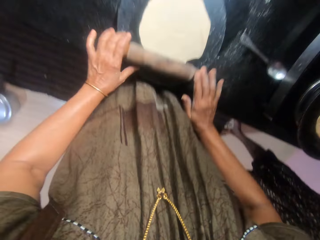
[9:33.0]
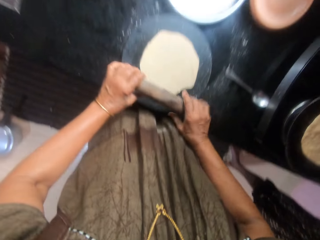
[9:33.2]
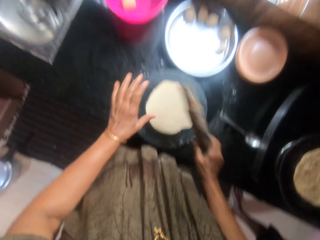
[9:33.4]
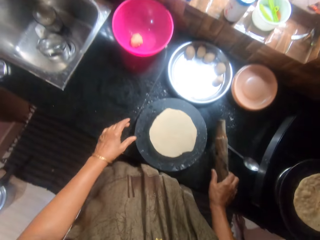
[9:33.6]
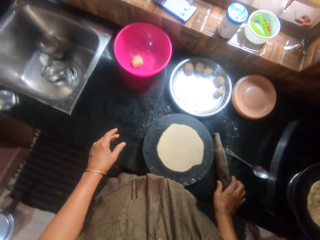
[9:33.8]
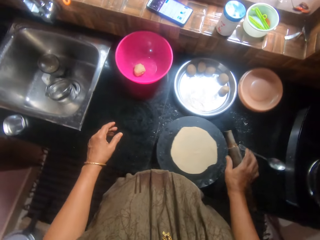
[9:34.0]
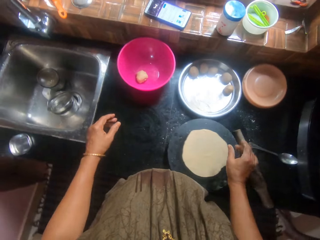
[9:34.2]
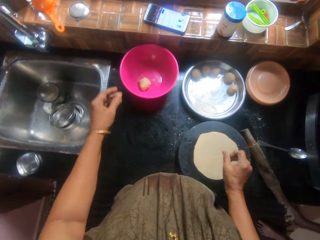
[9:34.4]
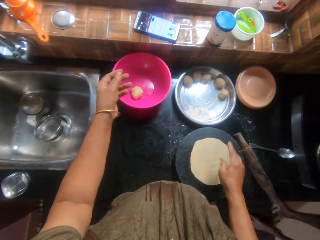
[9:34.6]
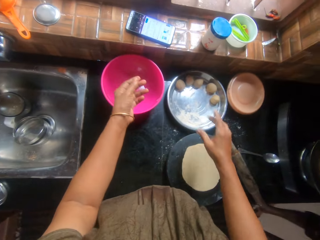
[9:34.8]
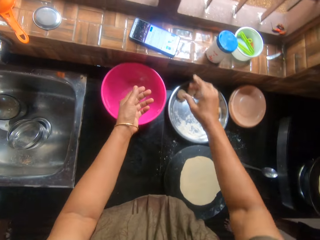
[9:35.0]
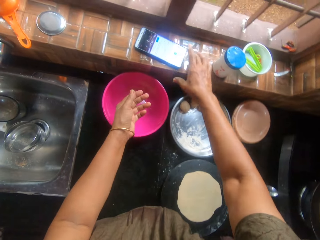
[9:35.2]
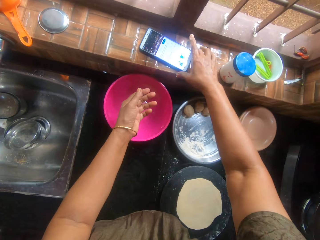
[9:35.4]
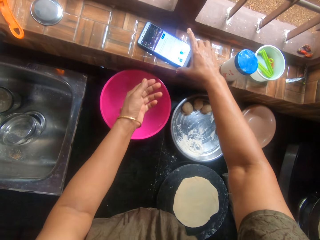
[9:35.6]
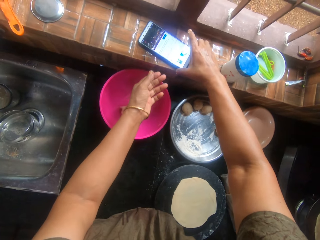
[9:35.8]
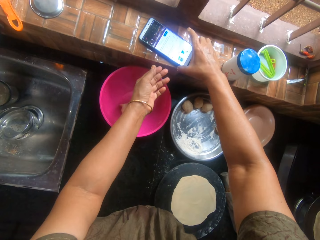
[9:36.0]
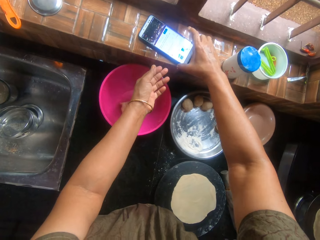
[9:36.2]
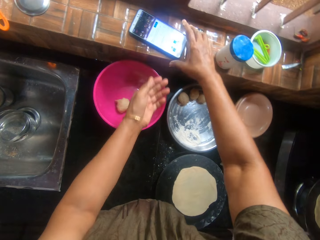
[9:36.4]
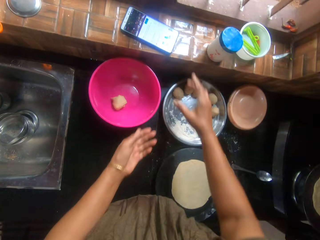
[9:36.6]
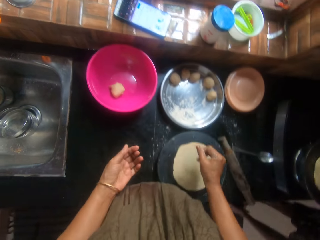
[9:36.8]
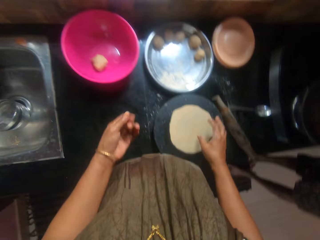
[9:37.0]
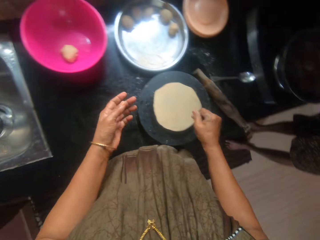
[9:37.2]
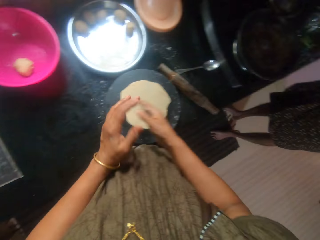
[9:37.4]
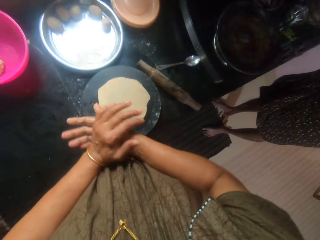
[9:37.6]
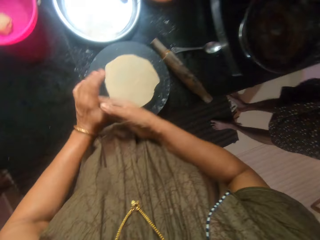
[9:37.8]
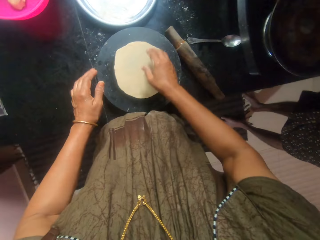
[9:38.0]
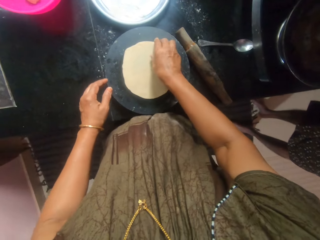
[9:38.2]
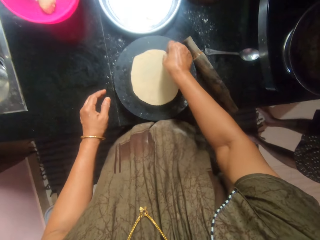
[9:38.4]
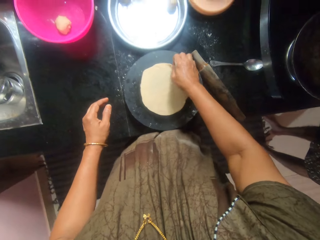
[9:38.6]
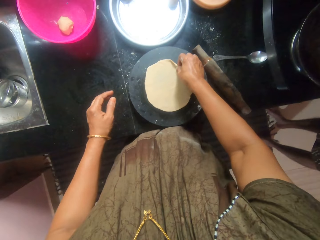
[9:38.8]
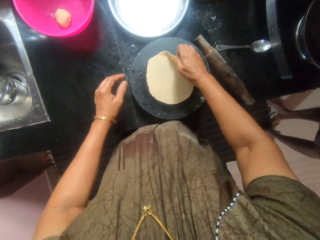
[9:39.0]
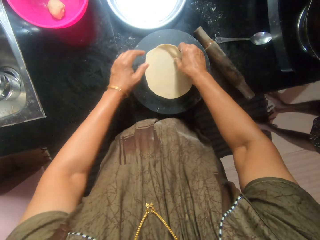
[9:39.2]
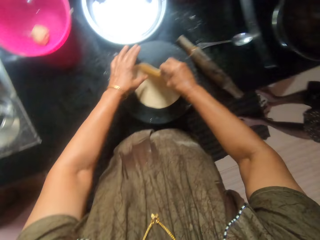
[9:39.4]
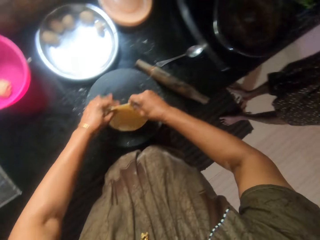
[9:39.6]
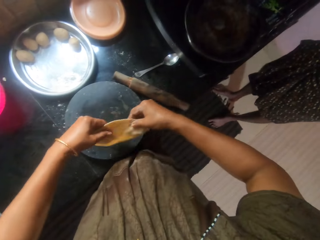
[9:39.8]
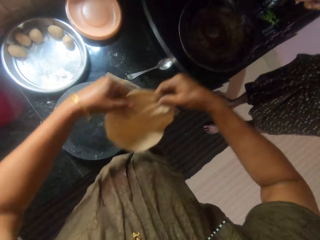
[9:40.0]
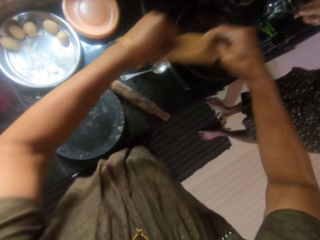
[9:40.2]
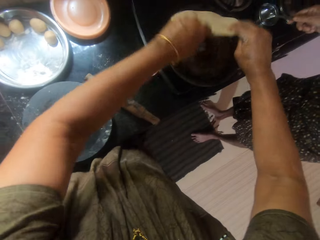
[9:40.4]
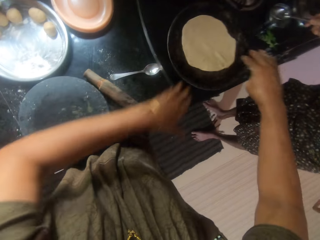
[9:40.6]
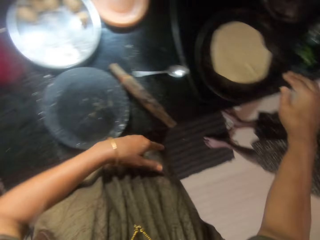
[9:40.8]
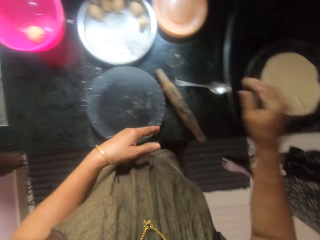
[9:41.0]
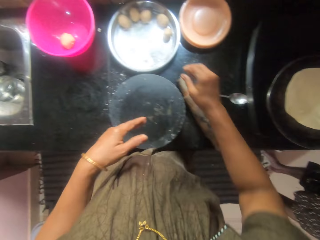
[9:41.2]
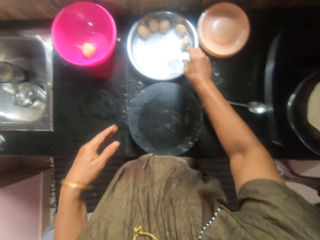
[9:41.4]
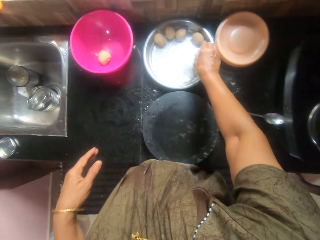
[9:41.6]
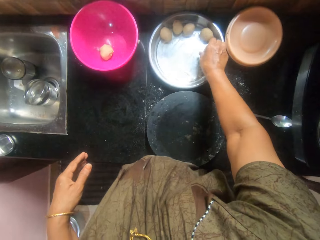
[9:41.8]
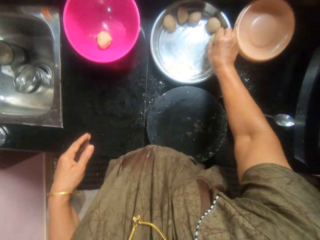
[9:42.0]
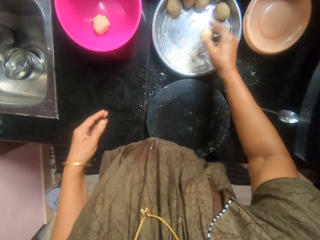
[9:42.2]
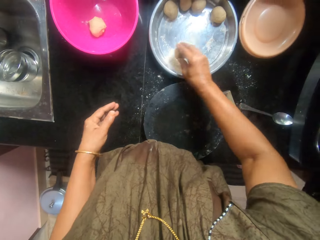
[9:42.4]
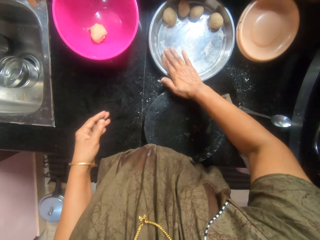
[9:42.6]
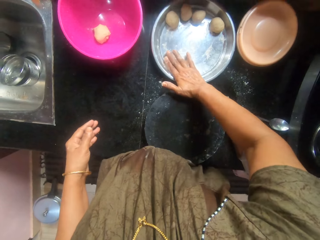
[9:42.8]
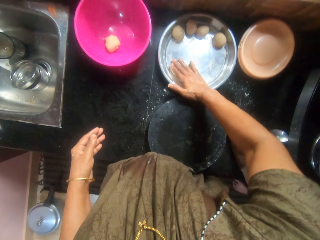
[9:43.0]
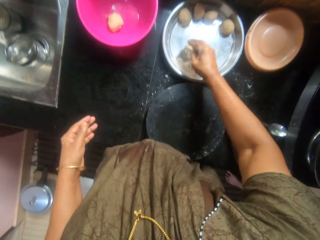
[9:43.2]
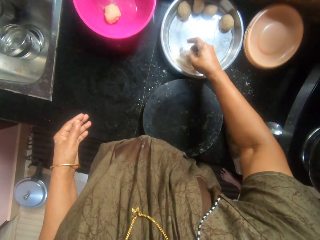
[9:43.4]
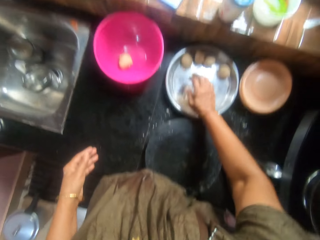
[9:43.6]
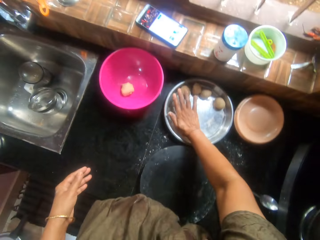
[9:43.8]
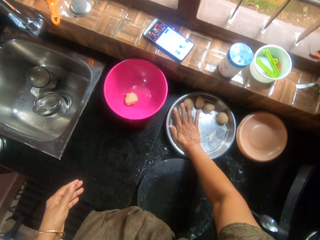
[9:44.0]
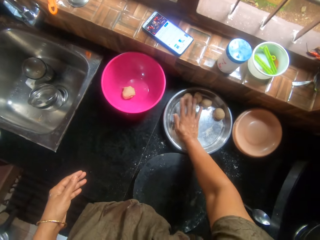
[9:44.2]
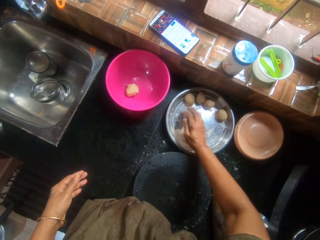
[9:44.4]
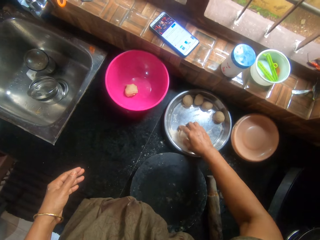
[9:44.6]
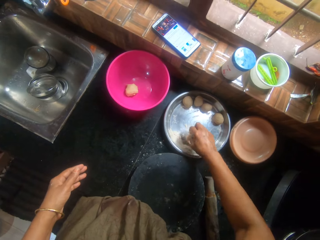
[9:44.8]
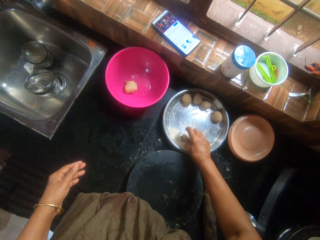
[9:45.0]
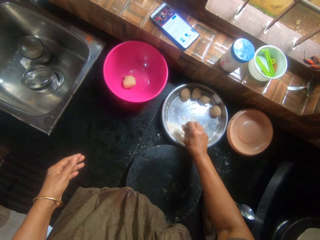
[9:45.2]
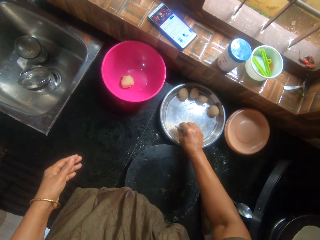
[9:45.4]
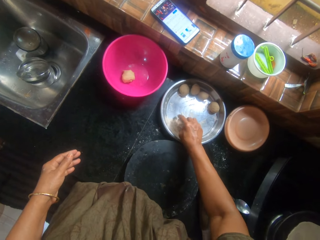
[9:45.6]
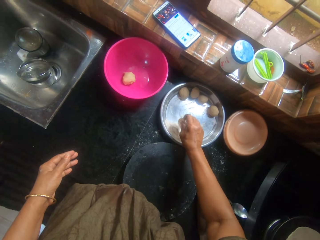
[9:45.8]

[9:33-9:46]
The camera wearer drops the rolling pin on the countertop. She touches a phone on the edge of the window. She looks at the phone. She looks around the kitchen. She rubs her hands together. She picks the dough from the pastry board. A man stands in the kitchen. The camera wearer places the dough inside the pan. She picks a dough from the tray. She mixes the dough with flour inside the tray. She presses the dough ball.

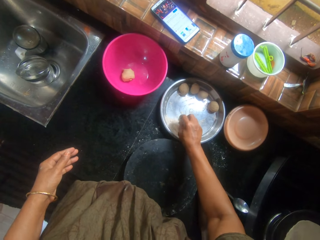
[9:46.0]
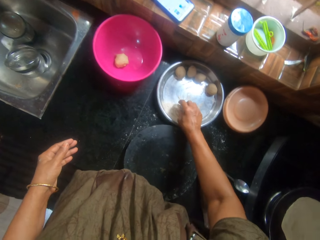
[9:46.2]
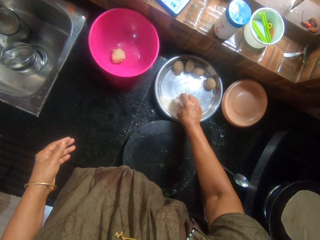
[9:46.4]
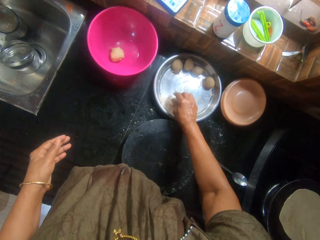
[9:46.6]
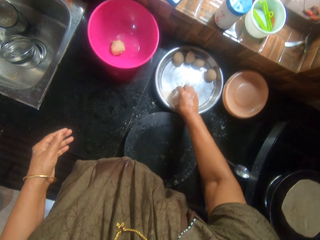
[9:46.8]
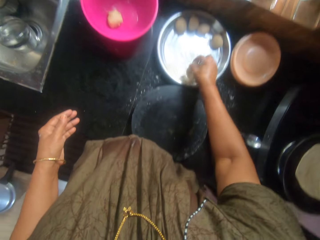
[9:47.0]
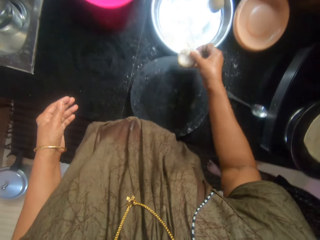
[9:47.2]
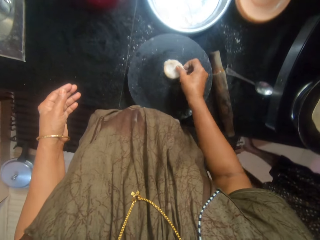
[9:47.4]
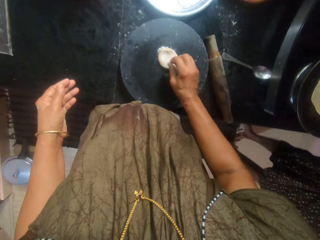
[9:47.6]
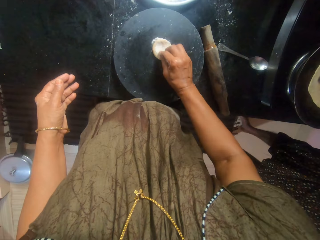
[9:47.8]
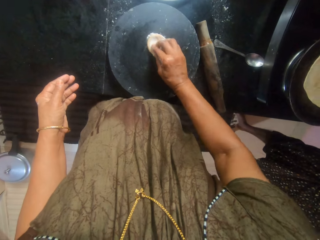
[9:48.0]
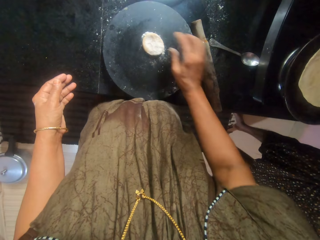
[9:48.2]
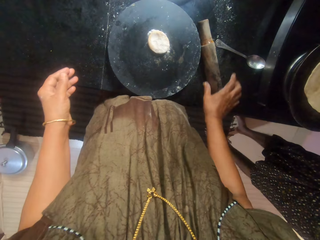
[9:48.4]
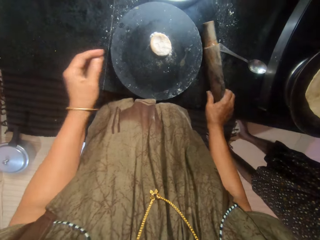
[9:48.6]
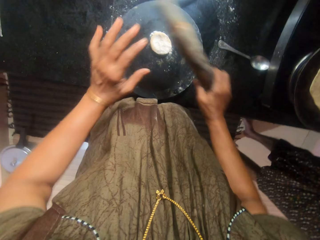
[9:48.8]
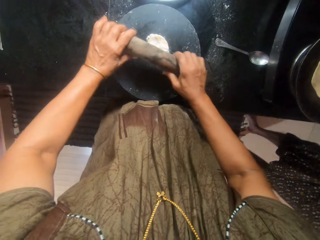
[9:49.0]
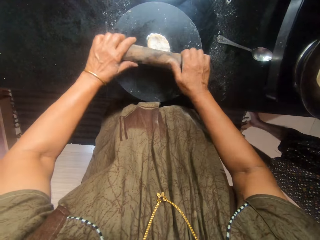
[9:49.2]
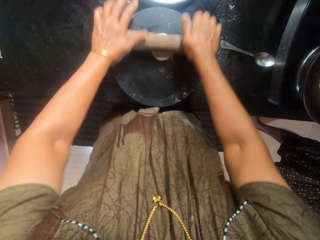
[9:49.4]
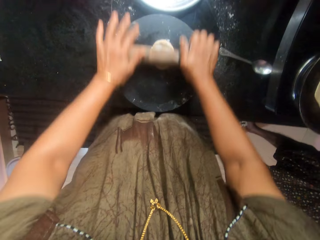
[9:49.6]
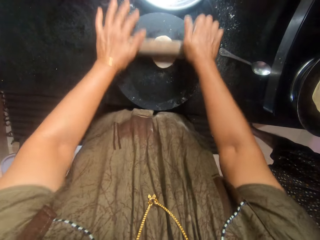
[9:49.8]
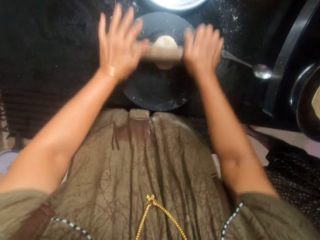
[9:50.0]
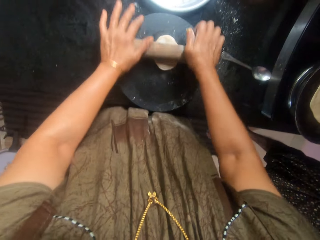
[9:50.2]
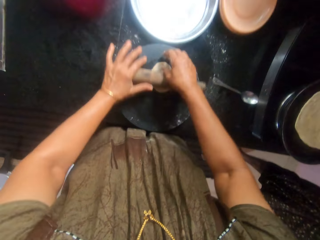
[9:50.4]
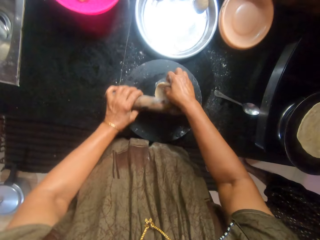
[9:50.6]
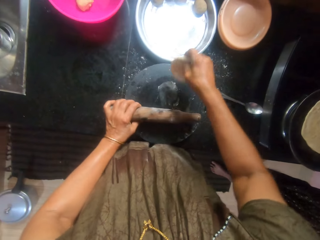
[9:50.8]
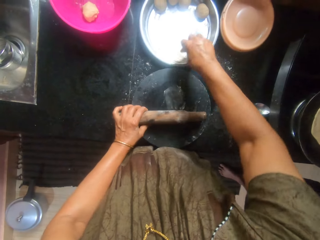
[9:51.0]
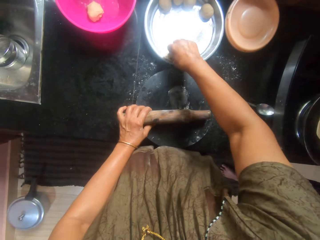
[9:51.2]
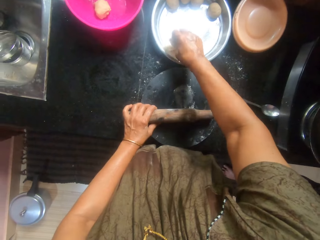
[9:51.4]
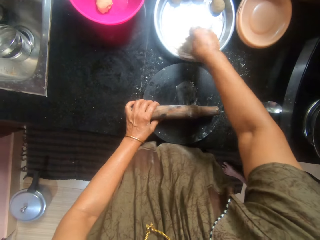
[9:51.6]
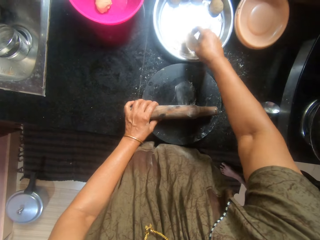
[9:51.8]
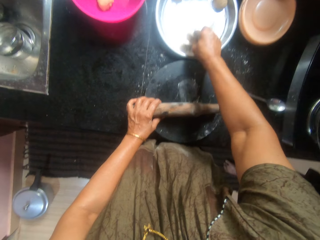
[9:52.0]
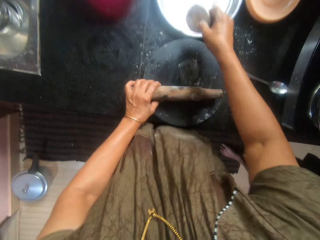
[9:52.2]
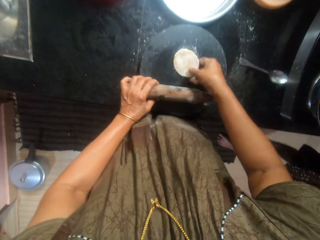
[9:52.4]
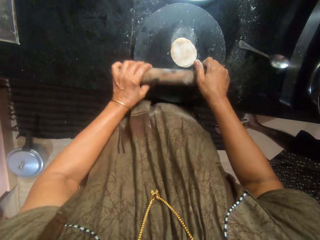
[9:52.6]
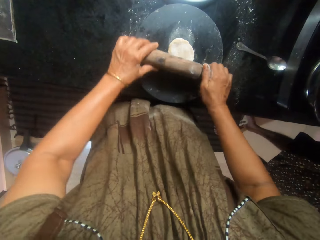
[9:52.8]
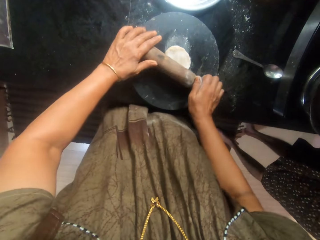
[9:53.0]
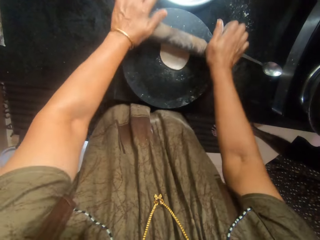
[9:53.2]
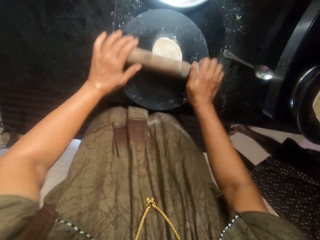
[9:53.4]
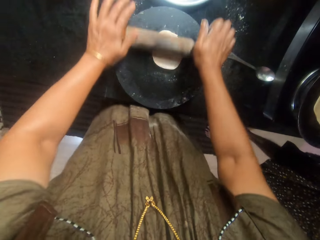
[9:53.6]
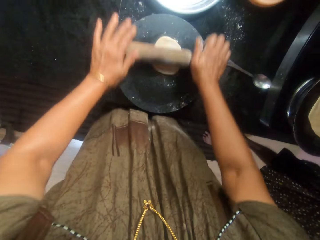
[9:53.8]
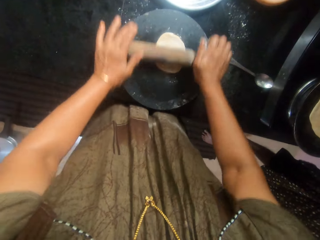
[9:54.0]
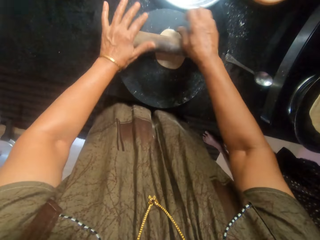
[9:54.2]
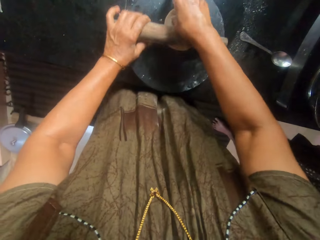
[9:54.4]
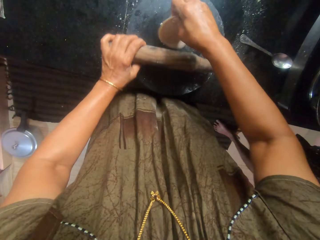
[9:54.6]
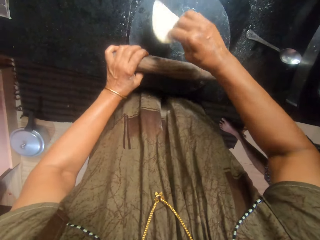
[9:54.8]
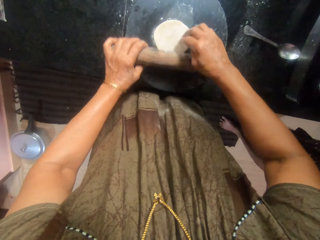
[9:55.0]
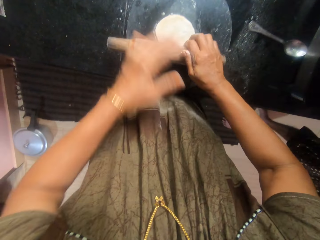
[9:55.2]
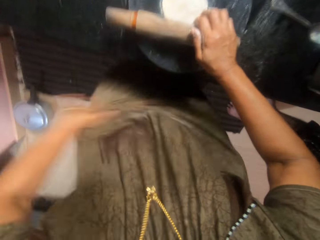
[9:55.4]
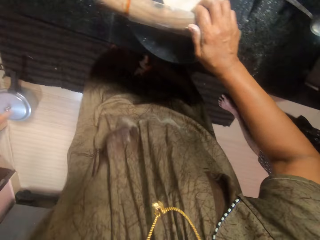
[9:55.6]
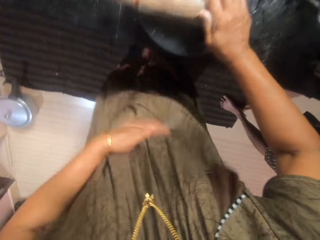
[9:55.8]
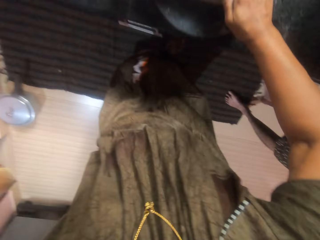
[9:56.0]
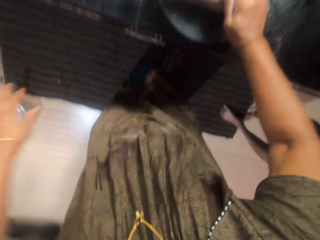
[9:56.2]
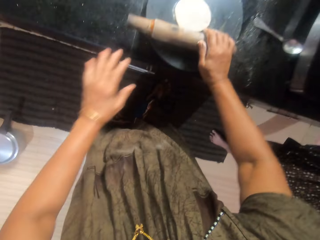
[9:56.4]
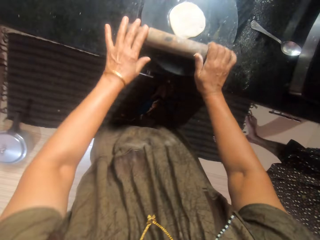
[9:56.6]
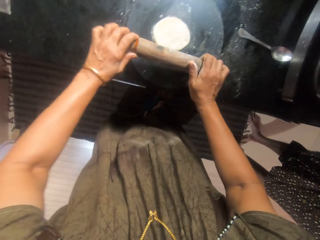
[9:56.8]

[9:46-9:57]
The camera wearer applies flour on the dough ball. She places the dough on the pastry board. She picks the rolling pin from the countertop. She flattens the dough with the rolling pin. She picks the dough from the pastry board. She mixes the dough with flour inside the tray. She places the dough on the pastry board. She flattens the dough with the rolling pin. She turns the dough upside down. She dusts flour off her cloth. She wipes the hands with the cloth. She flattens the dough with the rolling pin.
